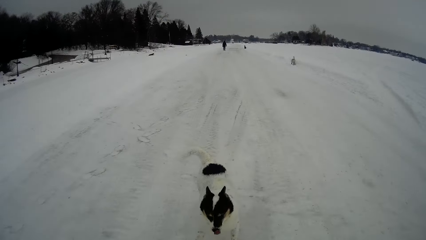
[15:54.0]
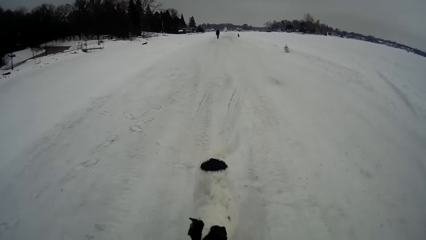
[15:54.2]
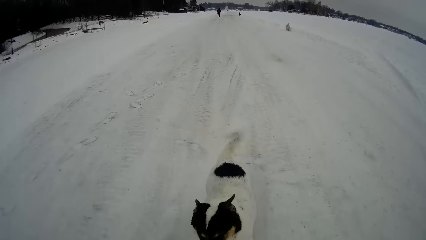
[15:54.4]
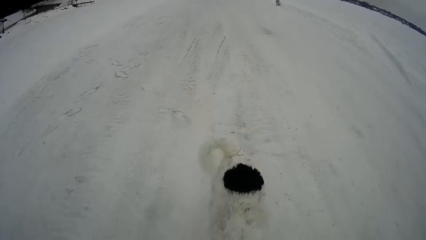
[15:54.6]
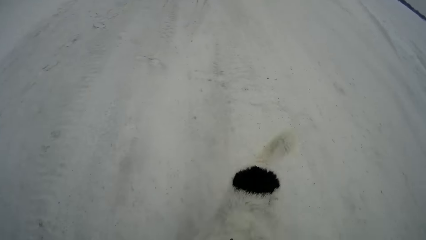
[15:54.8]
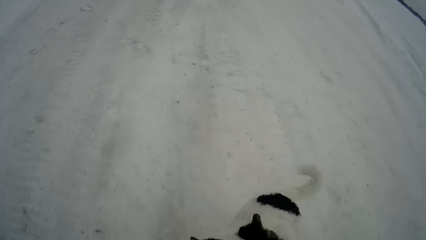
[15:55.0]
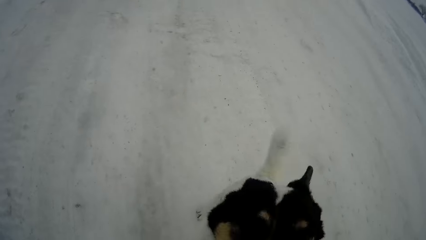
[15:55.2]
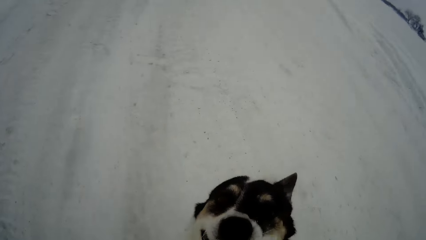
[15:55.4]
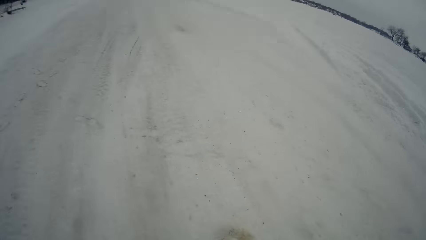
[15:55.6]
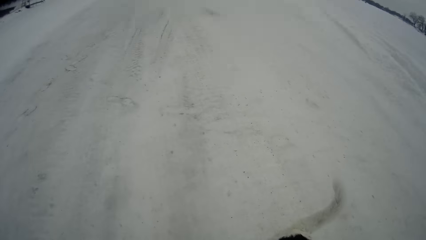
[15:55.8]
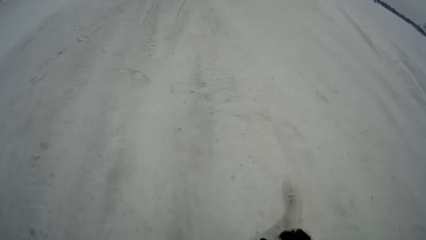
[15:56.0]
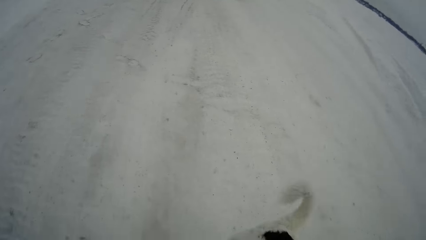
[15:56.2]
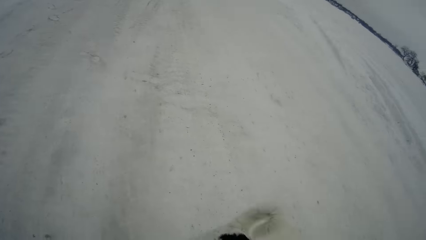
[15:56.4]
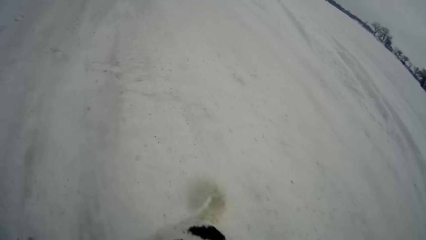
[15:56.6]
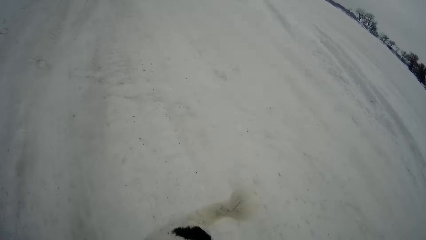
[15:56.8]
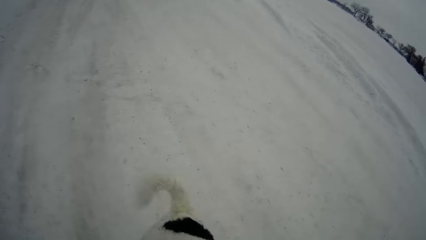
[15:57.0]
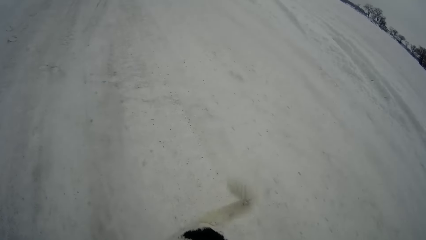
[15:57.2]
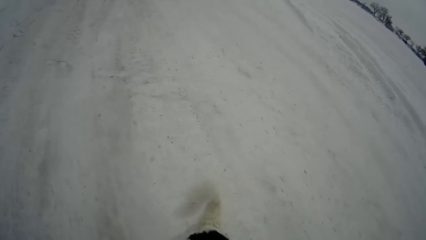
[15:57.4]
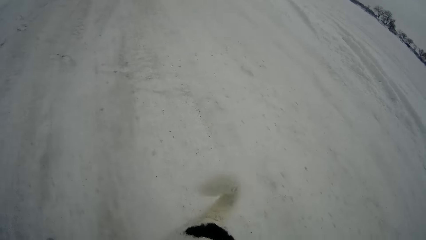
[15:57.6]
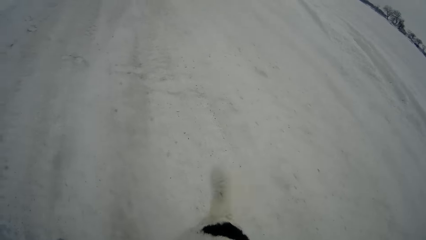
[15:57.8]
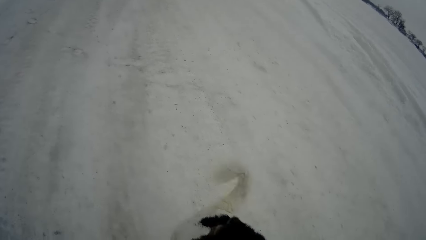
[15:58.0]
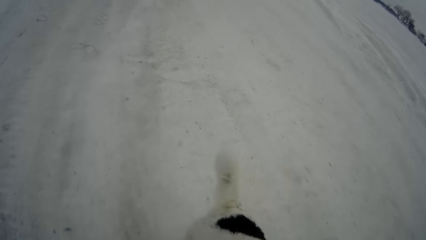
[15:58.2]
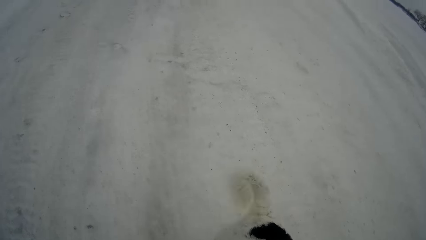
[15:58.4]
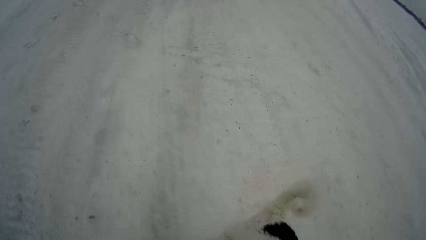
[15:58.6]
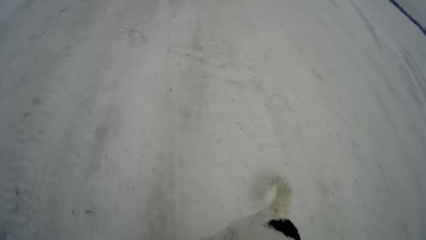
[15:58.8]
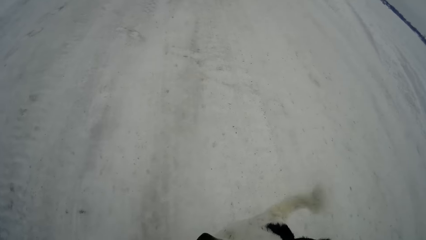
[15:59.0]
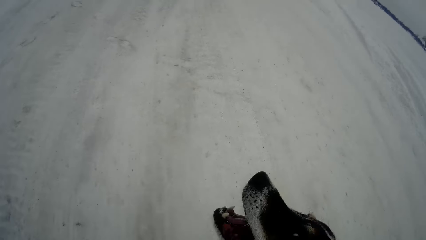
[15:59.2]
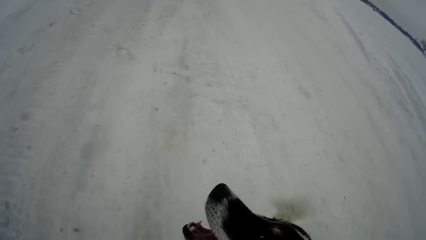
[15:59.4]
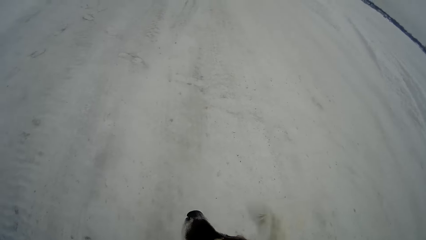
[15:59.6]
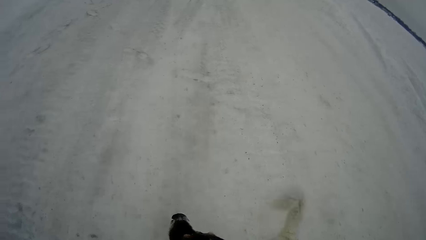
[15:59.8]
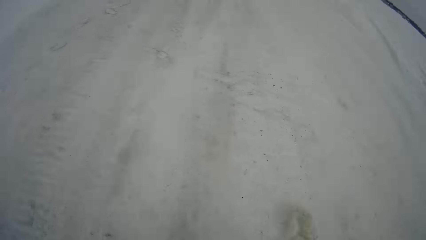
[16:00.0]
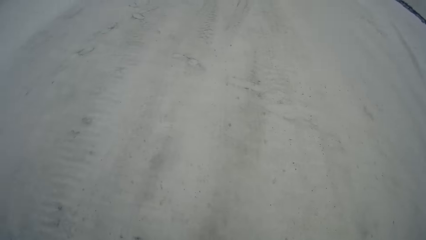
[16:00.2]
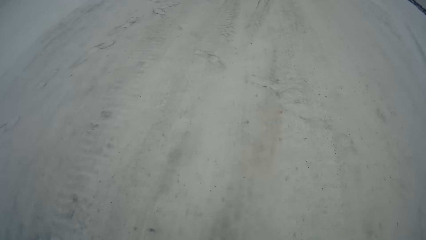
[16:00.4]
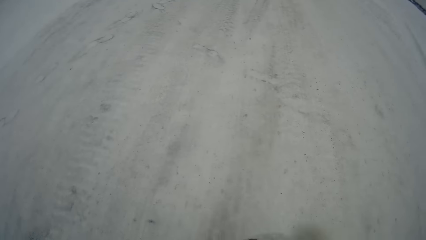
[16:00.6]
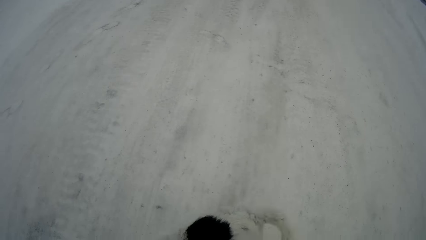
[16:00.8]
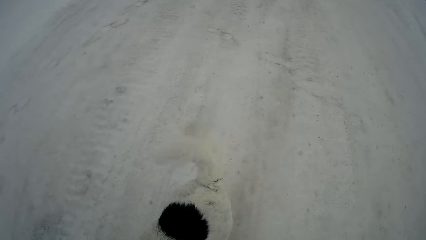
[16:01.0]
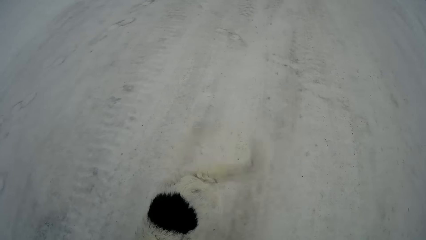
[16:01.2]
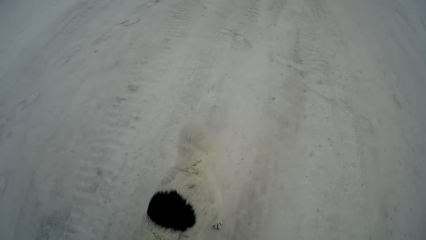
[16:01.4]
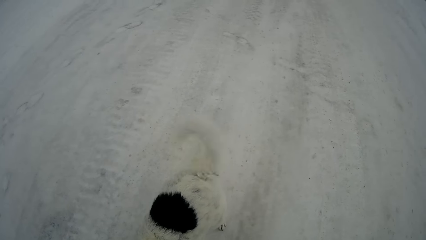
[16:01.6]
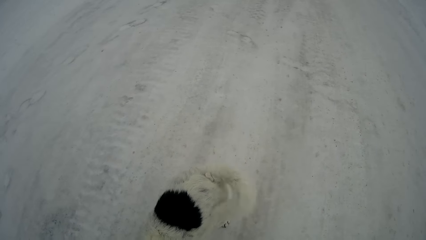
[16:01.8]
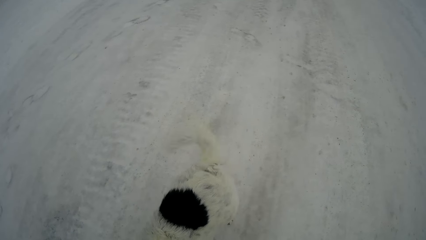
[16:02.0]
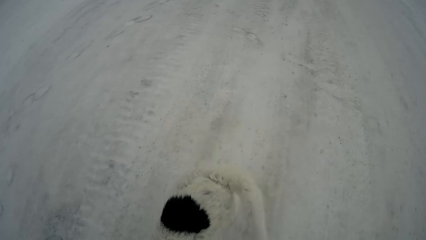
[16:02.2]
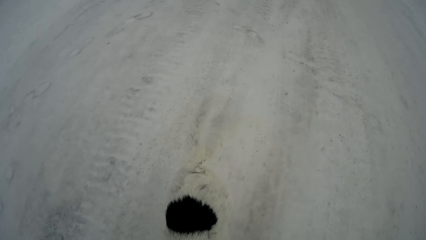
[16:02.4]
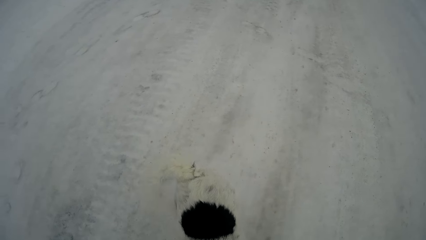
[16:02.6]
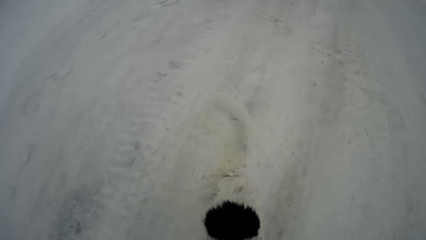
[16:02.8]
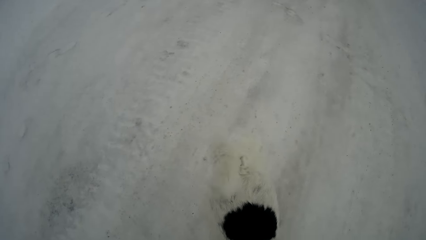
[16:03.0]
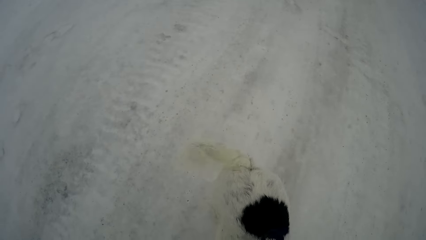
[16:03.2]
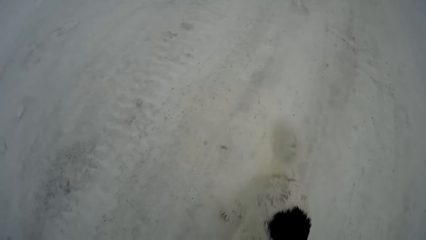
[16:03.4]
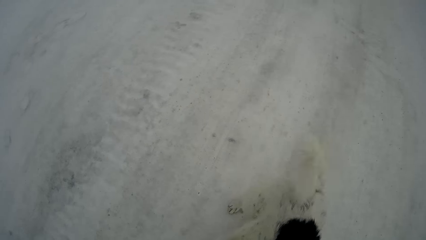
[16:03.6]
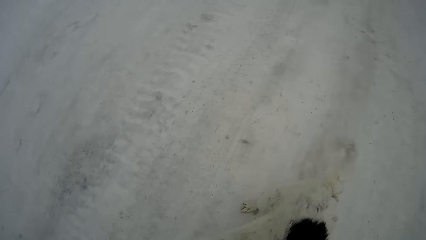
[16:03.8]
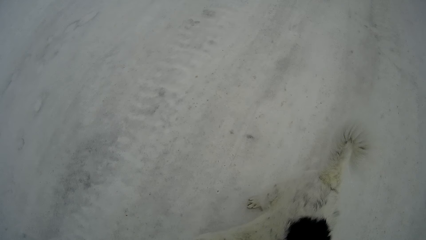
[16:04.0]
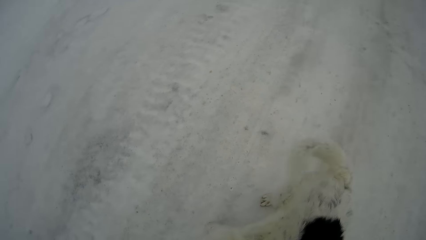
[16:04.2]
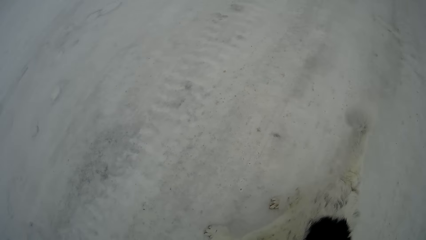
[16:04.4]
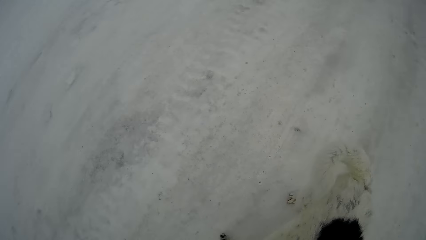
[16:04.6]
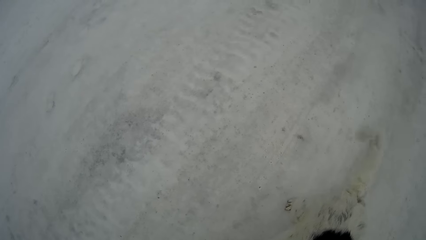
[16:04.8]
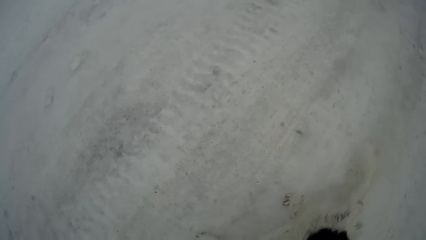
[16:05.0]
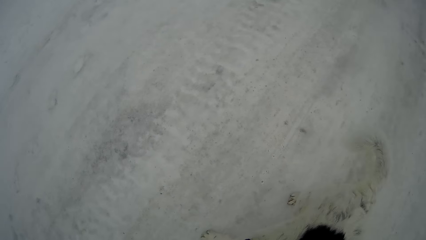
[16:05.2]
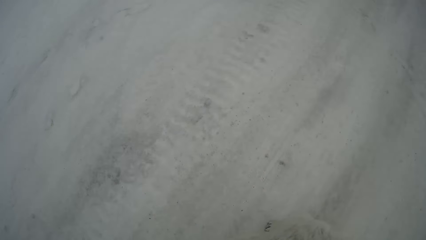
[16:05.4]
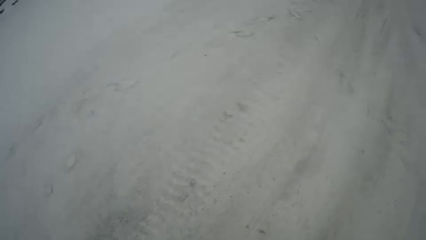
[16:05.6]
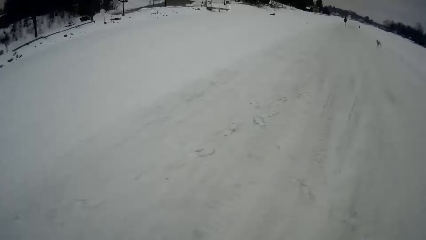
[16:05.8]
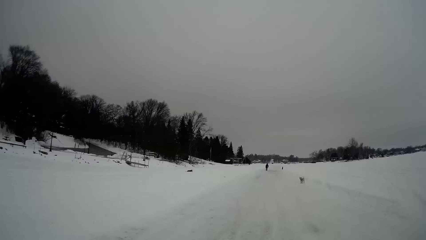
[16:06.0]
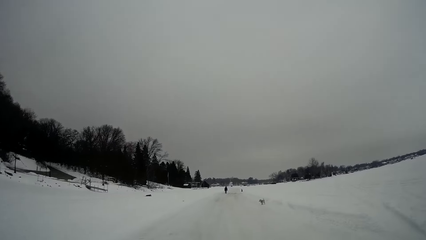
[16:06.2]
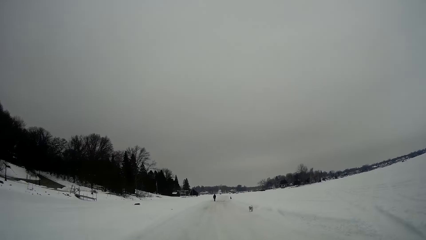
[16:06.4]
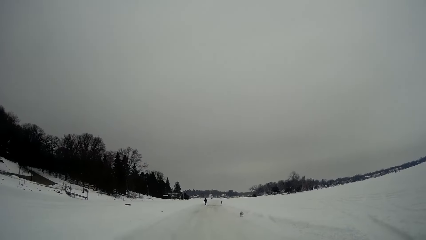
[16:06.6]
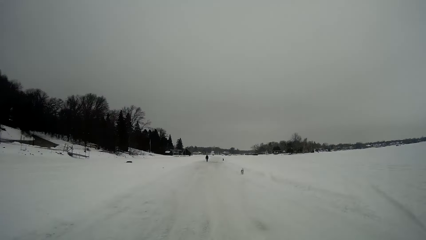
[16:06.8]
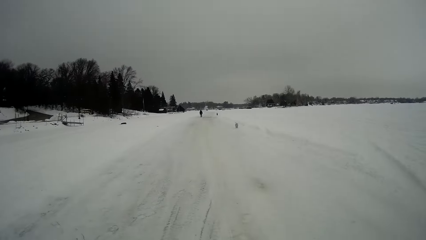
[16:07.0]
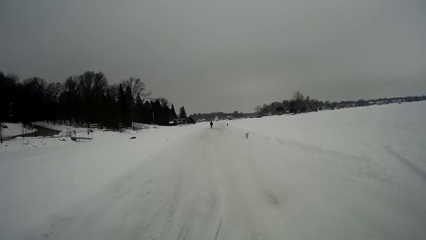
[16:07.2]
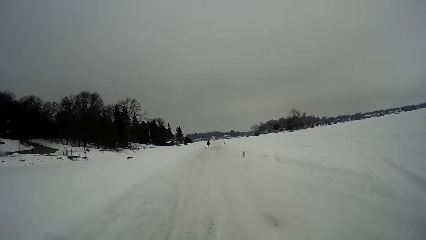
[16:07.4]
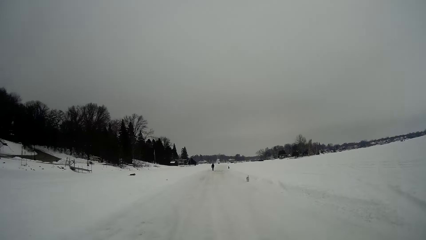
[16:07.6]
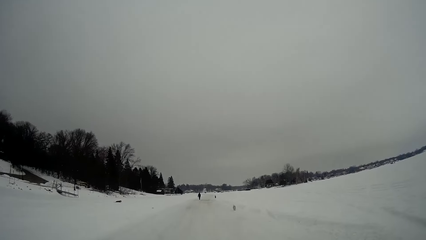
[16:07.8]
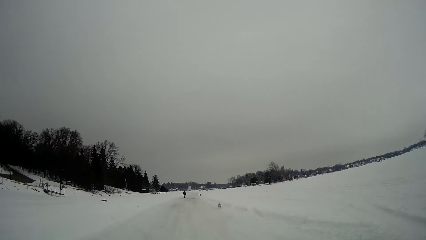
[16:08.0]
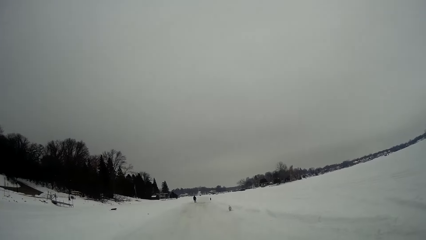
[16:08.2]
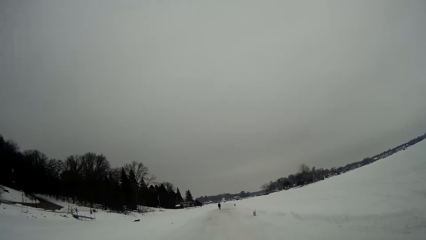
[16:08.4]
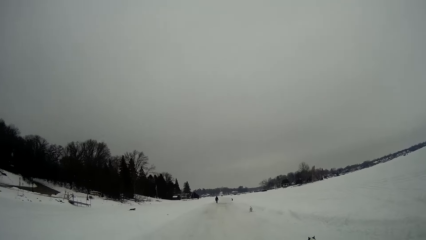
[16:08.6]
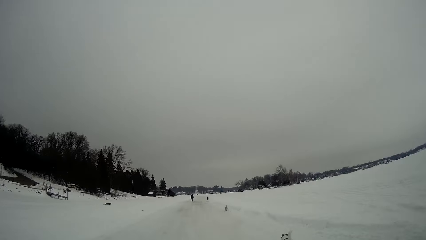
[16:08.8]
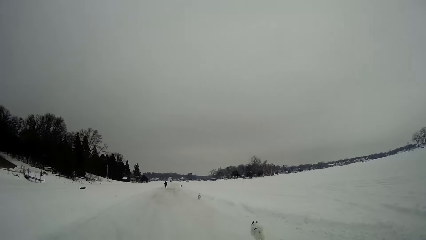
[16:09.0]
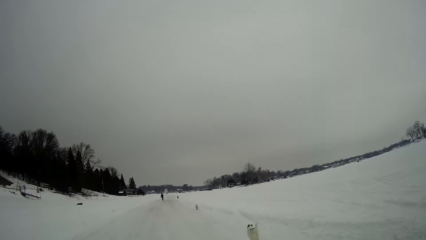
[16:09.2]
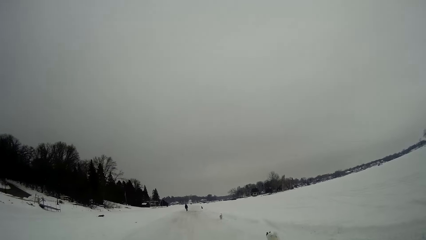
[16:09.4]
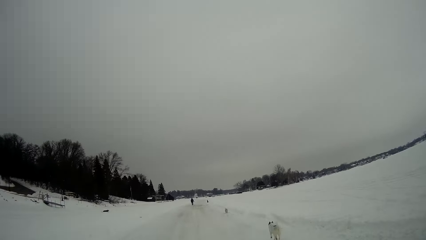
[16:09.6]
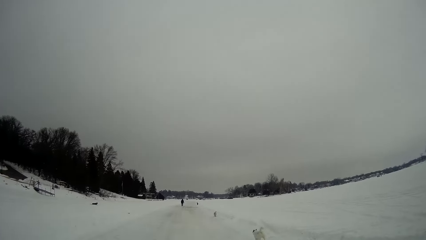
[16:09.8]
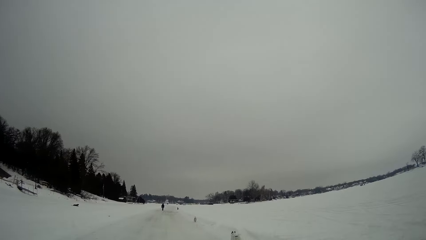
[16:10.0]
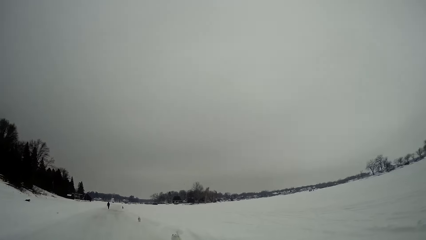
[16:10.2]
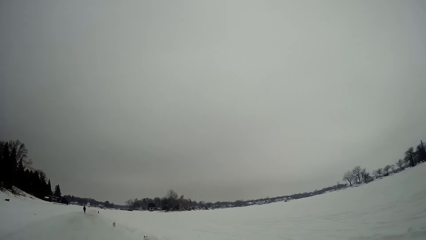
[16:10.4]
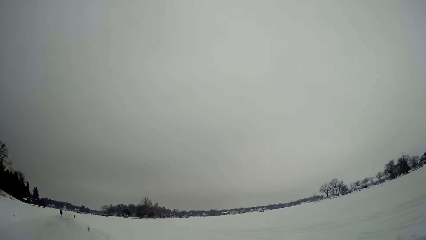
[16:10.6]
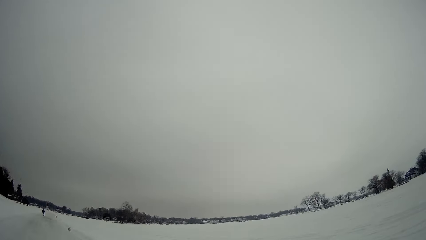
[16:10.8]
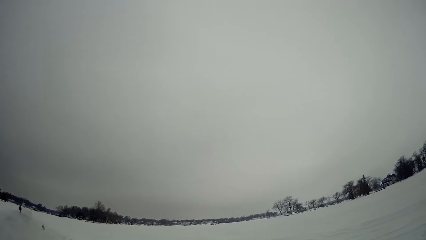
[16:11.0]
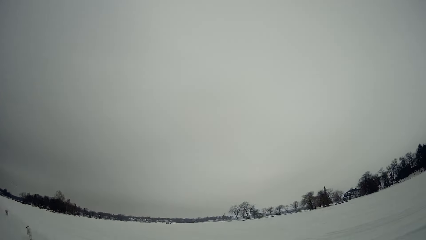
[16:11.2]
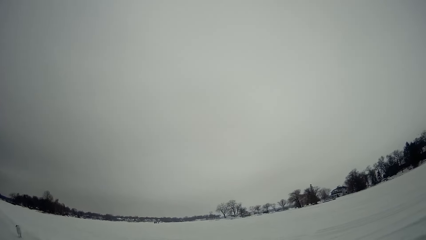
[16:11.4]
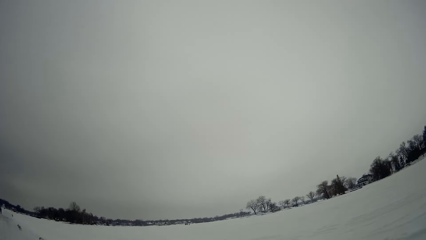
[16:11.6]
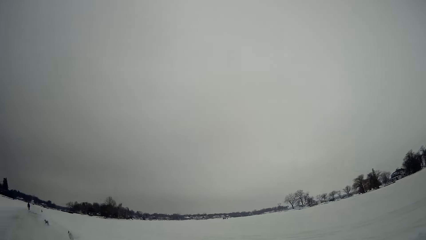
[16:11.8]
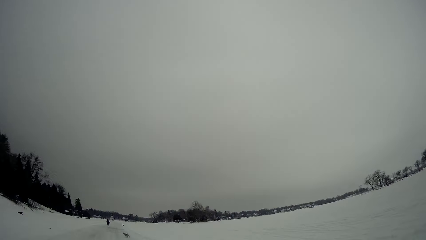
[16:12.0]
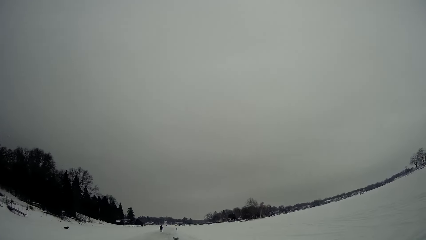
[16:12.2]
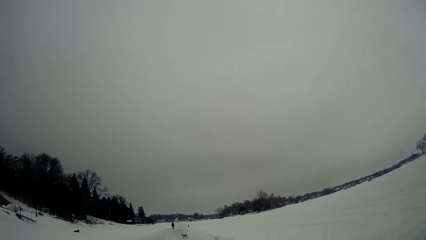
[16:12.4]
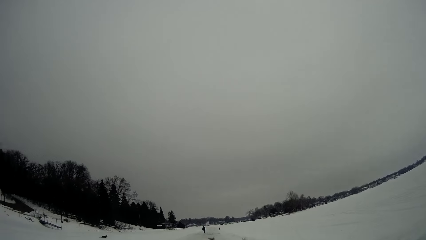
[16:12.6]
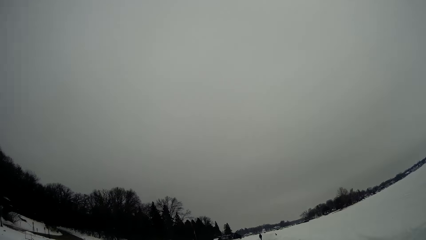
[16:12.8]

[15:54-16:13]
The camera wearer plays with the dog. They walk further on the snow field.
